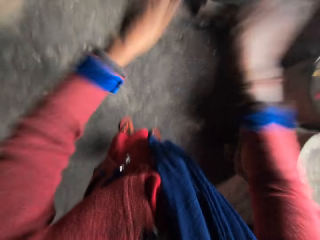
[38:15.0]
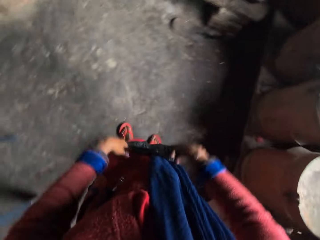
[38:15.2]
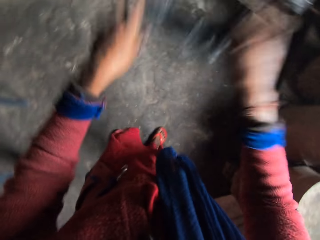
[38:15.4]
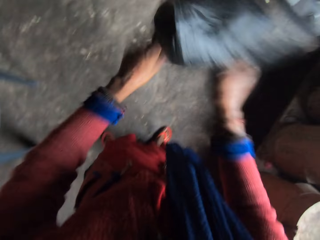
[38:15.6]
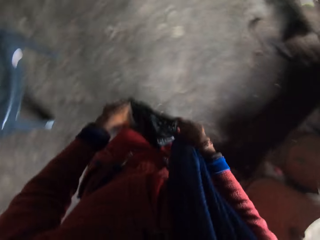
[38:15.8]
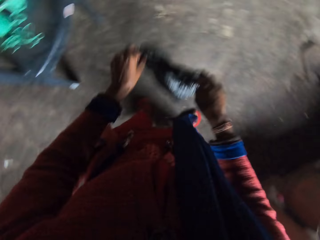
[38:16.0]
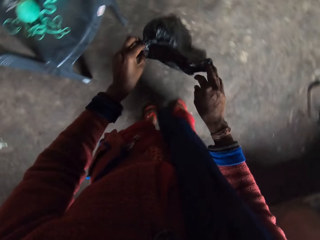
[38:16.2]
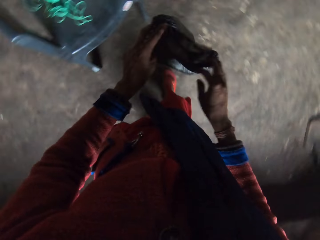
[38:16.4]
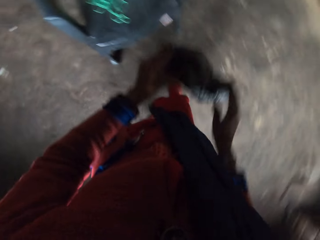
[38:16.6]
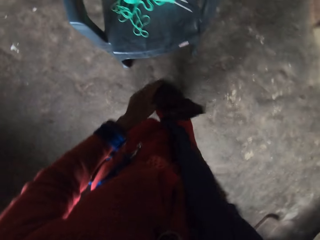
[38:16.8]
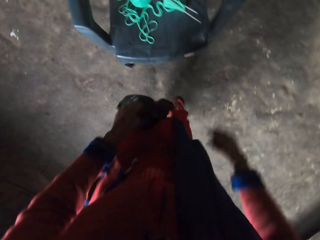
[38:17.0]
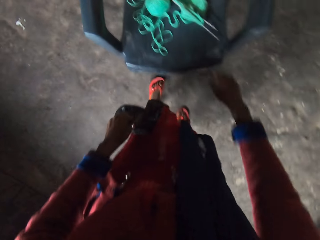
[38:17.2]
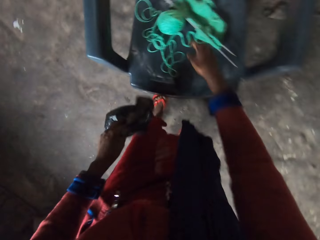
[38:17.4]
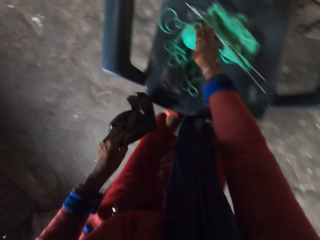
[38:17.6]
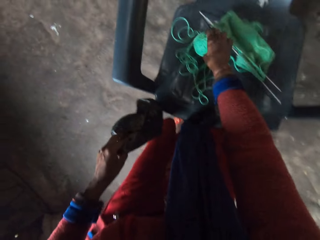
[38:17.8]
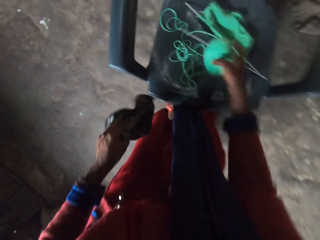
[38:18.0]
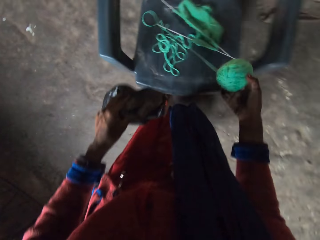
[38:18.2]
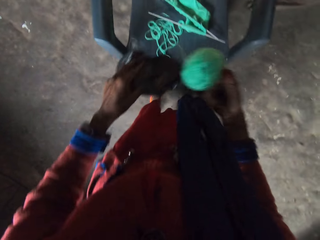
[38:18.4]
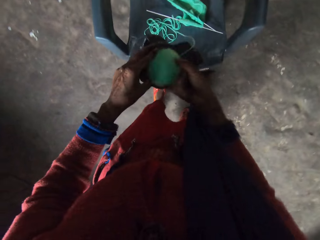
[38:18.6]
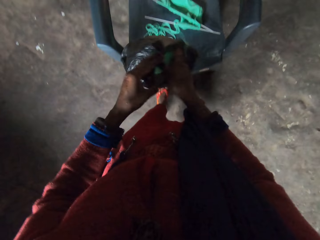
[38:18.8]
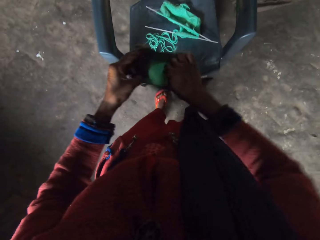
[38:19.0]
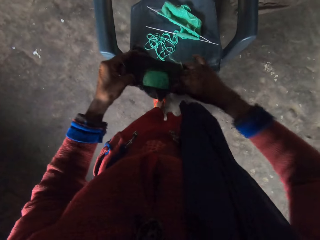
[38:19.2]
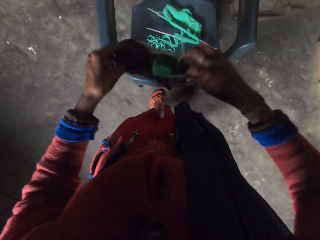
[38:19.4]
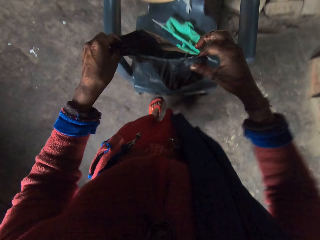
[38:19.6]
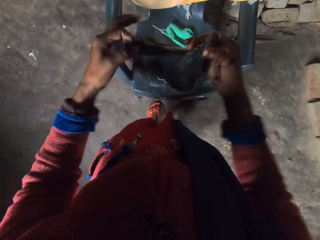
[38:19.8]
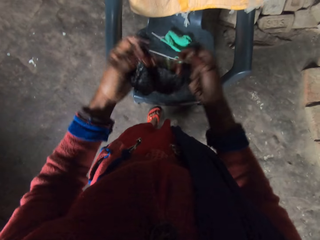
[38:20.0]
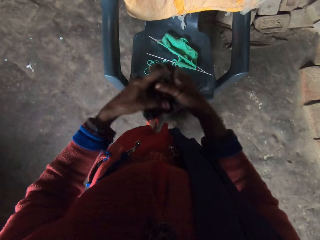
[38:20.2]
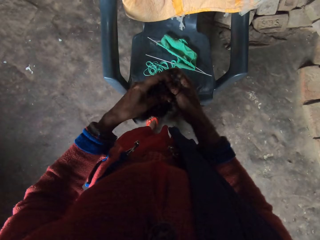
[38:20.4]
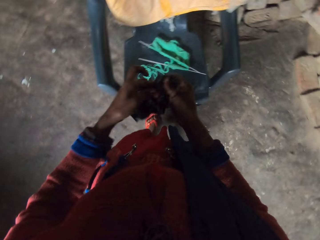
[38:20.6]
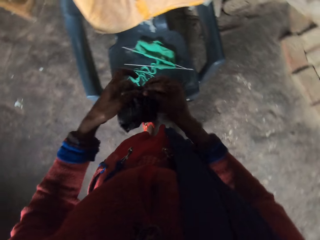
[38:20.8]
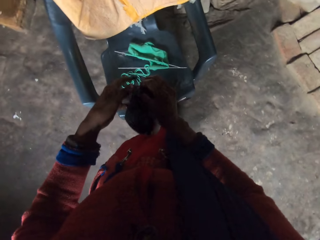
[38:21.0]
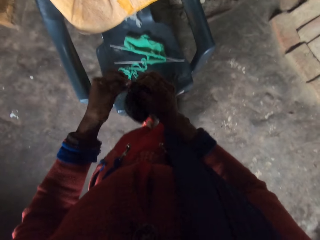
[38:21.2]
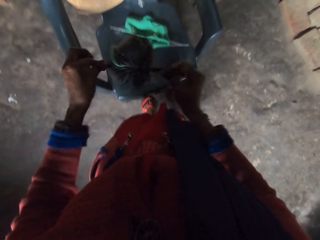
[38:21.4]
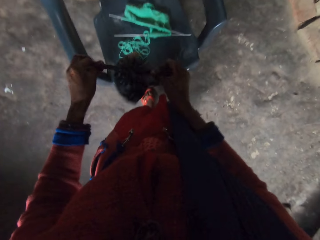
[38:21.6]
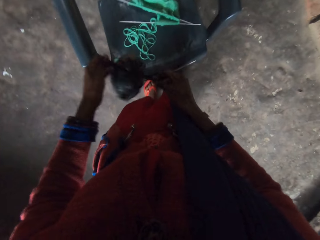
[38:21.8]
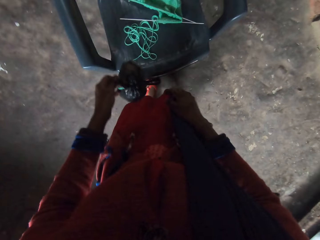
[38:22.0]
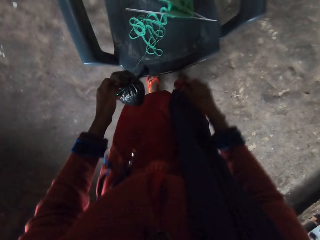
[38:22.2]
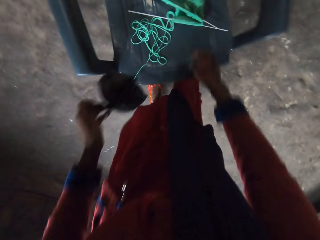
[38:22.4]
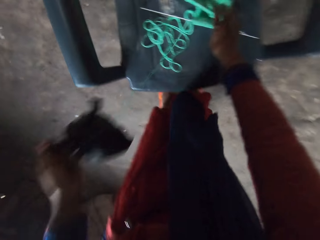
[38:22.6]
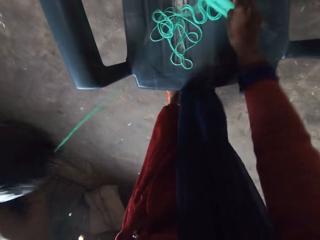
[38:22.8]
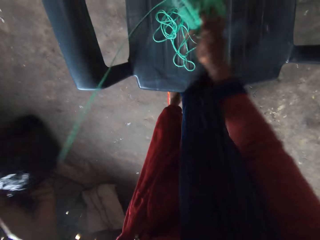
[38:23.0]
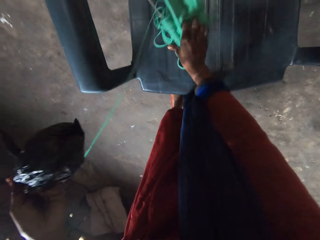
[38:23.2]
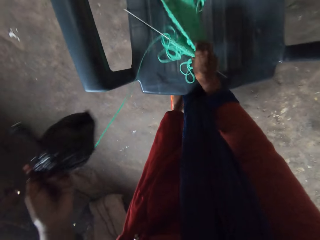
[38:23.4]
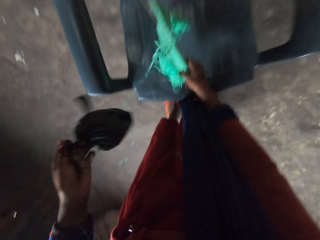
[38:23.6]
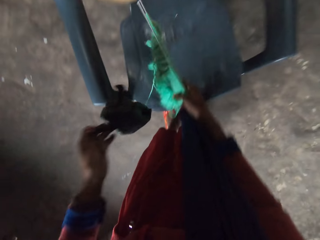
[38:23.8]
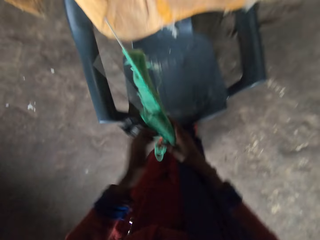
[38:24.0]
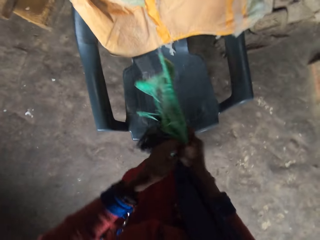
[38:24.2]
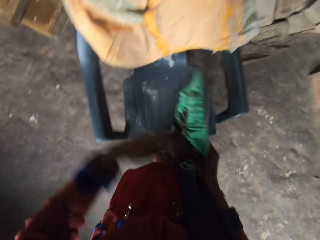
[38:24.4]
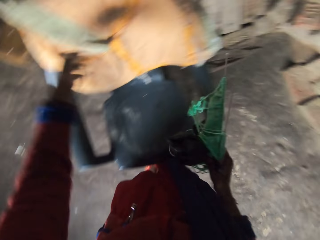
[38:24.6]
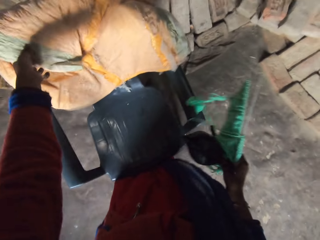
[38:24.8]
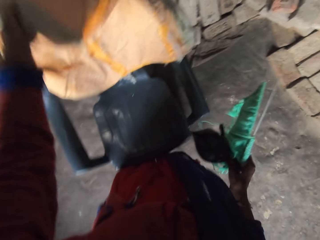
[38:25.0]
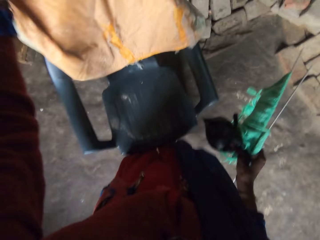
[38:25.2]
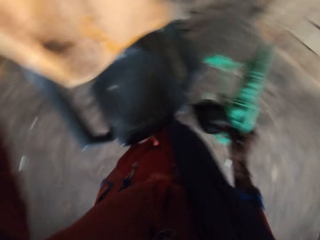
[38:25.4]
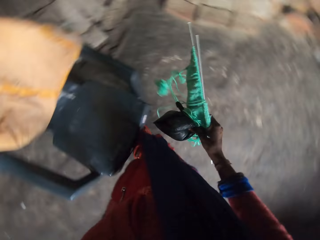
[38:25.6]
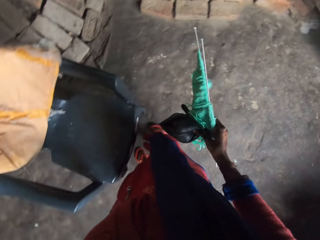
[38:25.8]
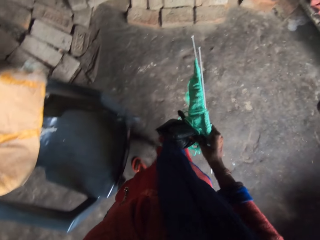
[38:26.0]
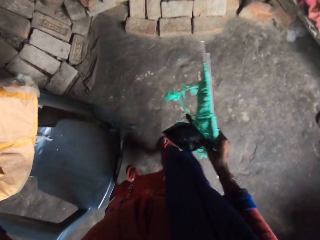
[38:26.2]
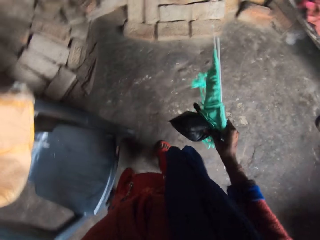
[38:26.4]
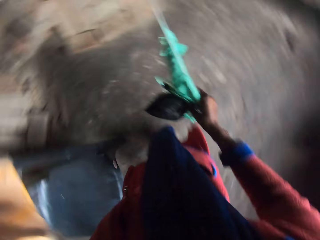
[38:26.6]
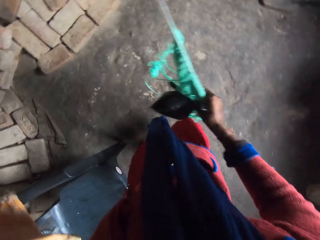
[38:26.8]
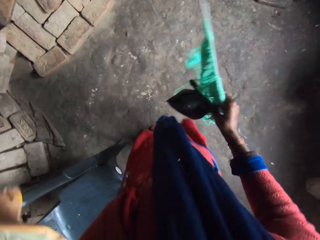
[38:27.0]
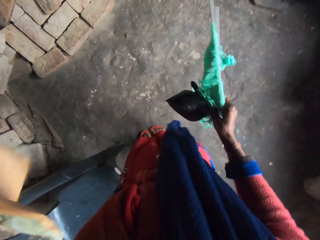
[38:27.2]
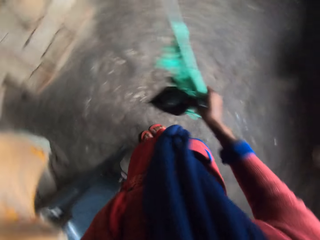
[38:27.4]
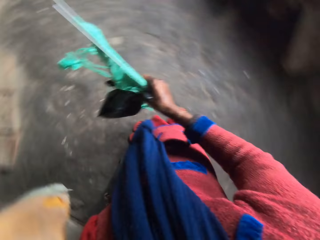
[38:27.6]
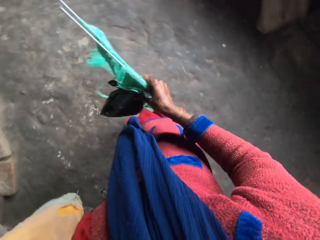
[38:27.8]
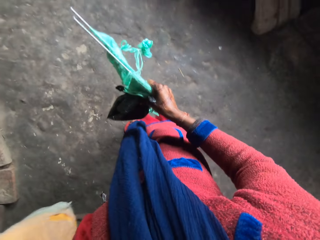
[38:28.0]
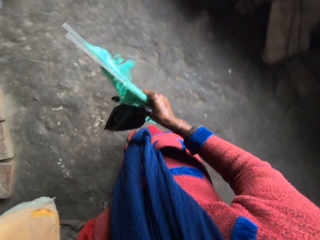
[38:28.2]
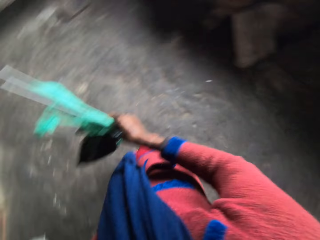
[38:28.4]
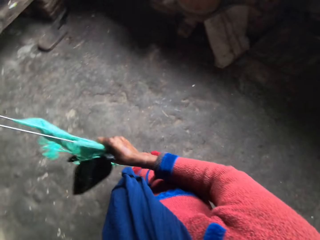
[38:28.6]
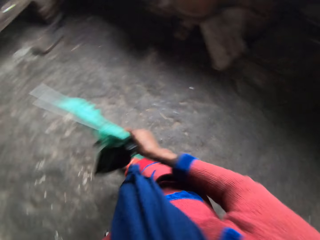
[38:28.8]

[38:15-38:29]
The camera wearer turns. She carries the plastic bag to the chair on the floor. She picks a yarn from the chair with her right hand. She throws the yarn into the plastic bag in her left hand. She ties up the plastic bag with her hands. She picks the knitting pins with yarn, or crochet garment and needles, from the chair with her right hand. She passes the plastic bag to her right hand. She shifts the garment and needles to her left hand. She removes a sack from the chair with her left hand. She stares around the room.

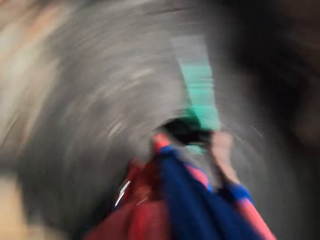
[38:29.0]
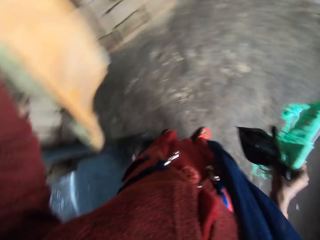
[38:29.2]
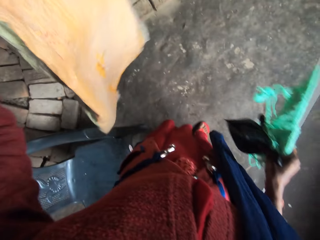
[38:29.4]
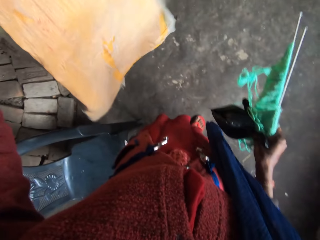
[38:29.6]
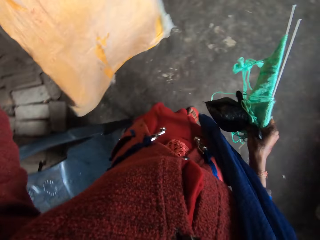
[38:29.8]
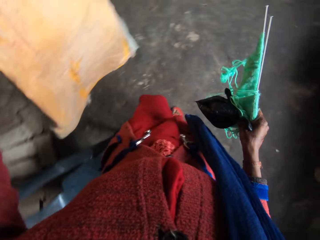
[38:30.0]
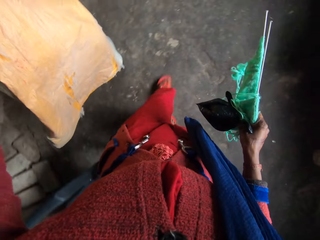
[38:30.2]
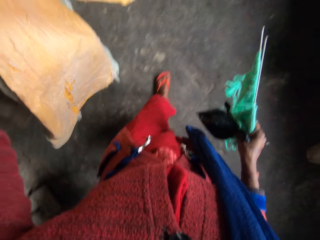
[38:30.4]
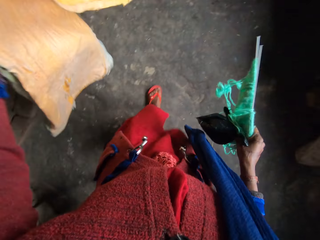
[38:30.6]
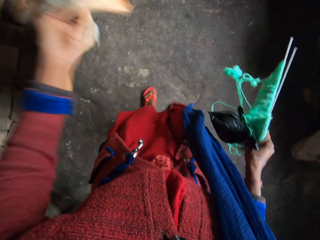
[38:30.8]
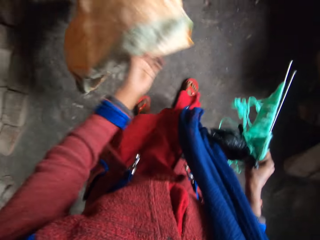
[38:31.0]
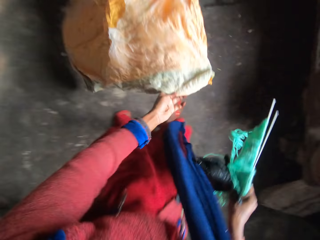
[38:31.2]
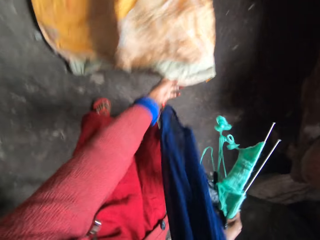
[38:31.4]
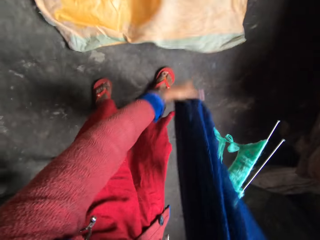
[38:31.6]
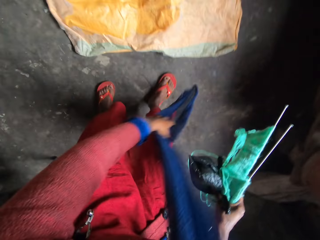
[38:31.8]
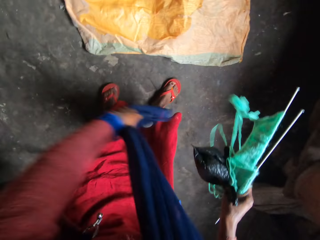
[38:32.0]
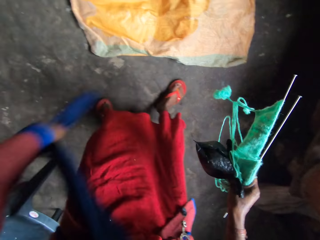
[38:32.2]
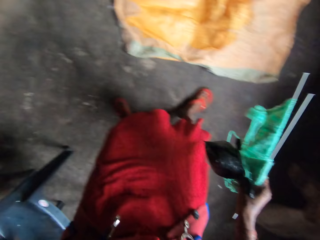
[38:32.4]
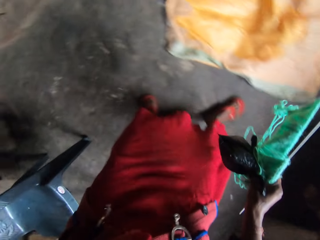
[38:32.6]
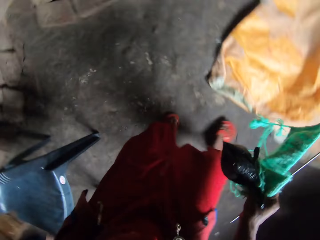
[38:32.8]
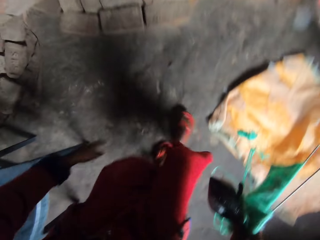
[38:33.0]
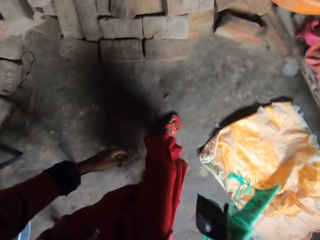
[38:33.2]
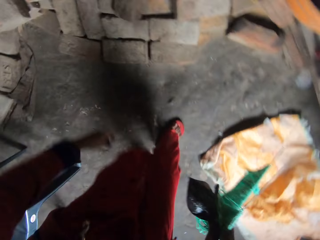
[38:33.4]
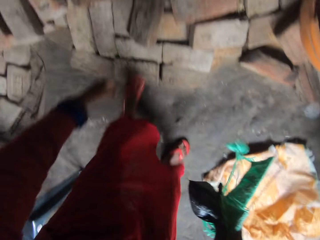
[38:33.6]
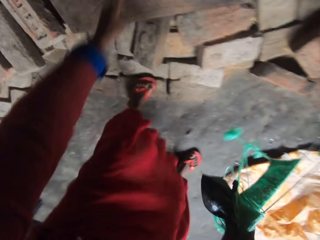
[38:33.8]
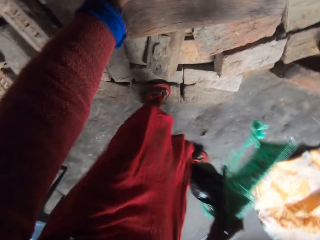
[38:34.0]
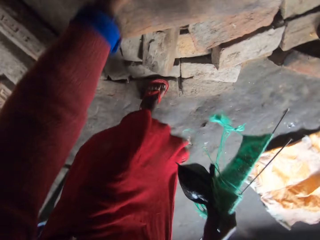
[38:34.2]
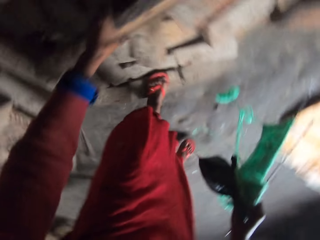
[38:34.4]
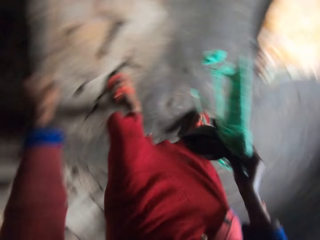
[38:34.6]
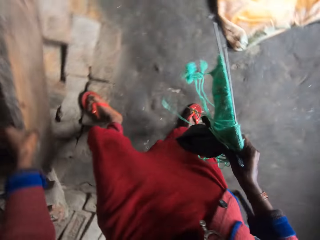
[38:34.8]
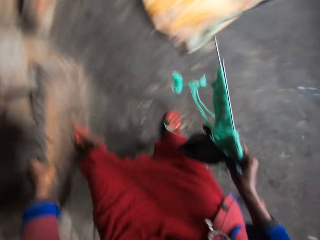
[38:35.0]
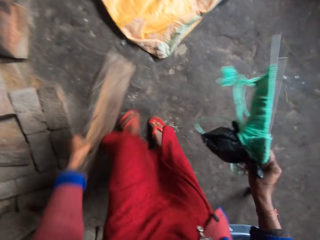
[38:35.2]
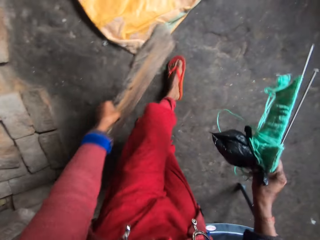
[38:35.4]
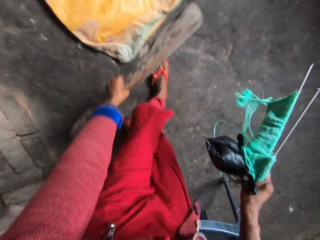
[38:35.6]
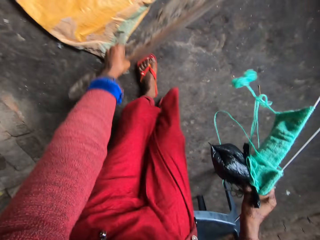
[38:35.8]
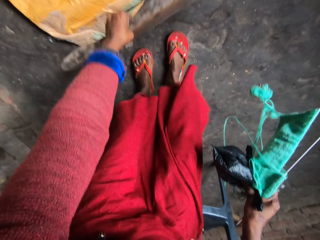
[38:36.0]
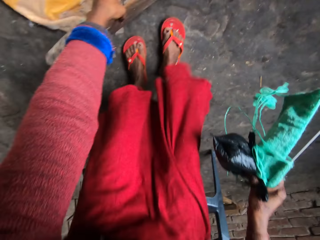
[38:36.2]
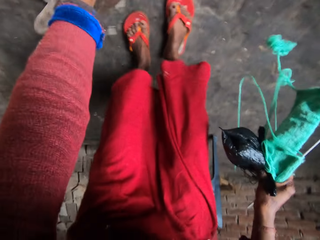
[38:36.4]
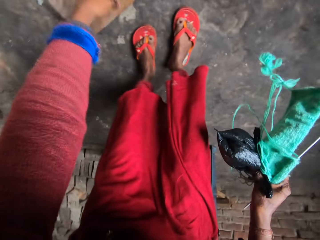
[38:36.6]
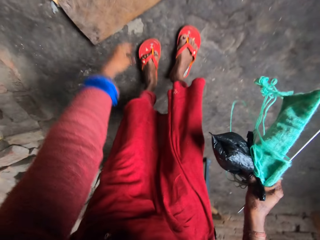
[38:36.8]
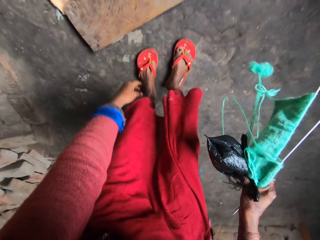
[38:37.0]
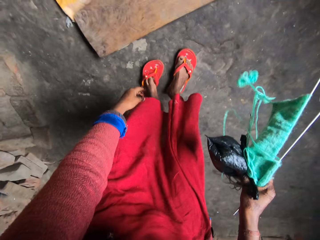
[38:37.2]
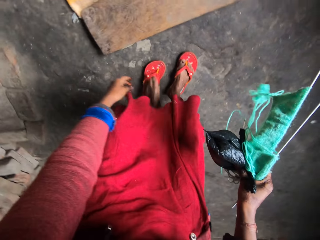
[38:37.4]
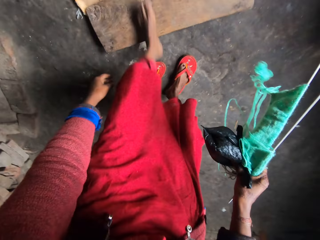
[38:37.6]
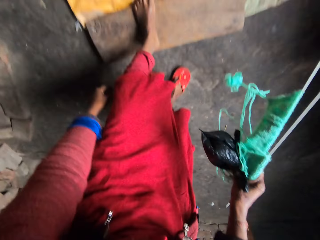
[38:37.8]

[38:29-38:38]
The camera wearer carries the sack in the room. She drops the sack on the floor with her left hand. She adjusts her scarf with her left hand. She folds away her hanging cloth. She walks closer to the bricks stand in the room. She picks a plank or wooden board from the top of the bricks with her left hand. She carries the board back on the floor. She drops the plank on the sack with her left hand. She pulls off her slippers from her left leg. She places her left leg on the plank.
